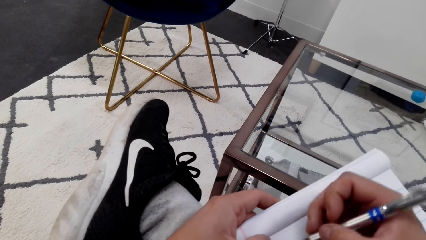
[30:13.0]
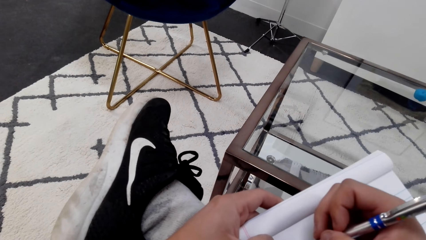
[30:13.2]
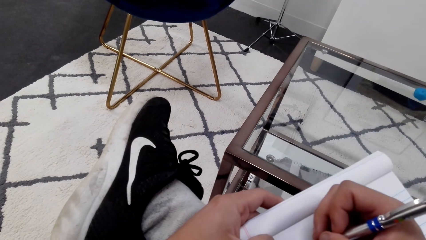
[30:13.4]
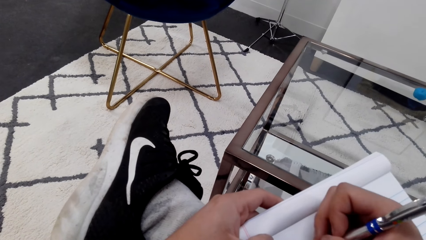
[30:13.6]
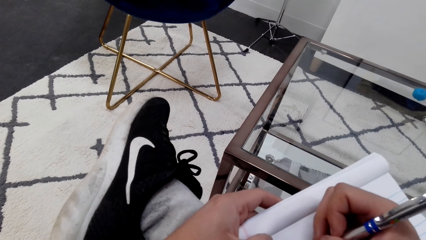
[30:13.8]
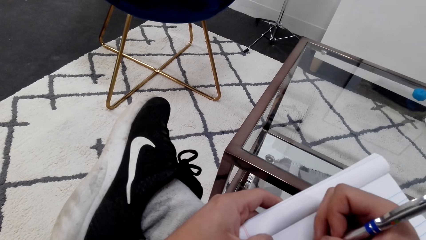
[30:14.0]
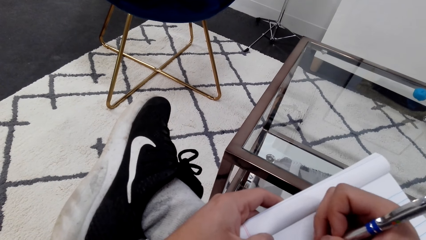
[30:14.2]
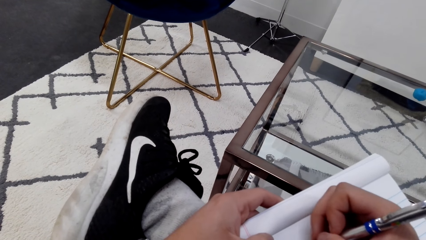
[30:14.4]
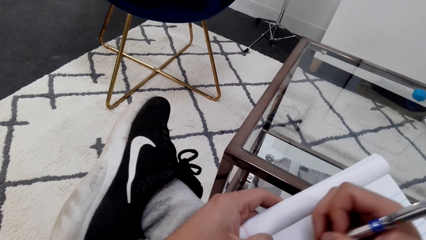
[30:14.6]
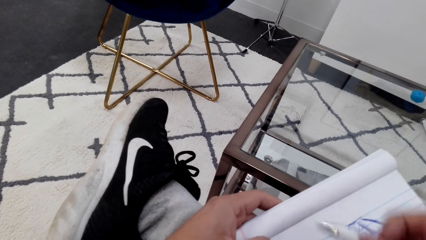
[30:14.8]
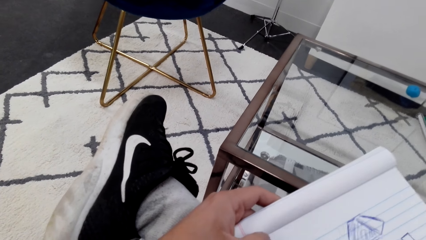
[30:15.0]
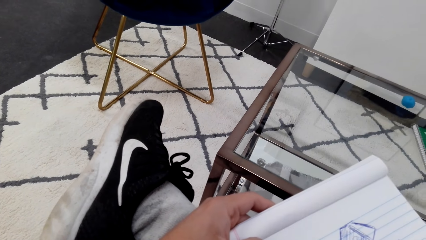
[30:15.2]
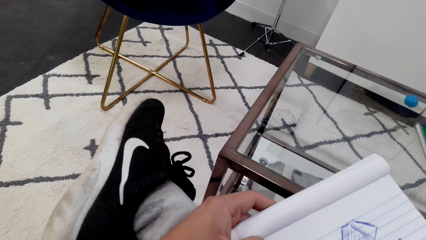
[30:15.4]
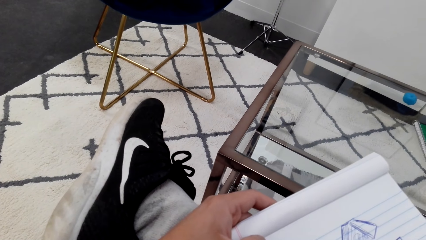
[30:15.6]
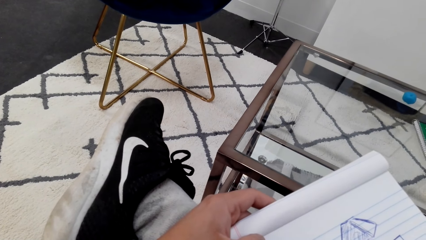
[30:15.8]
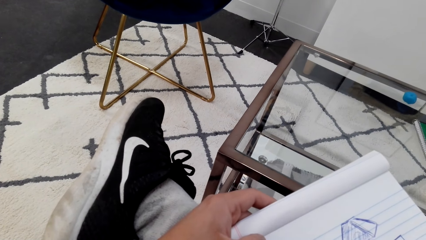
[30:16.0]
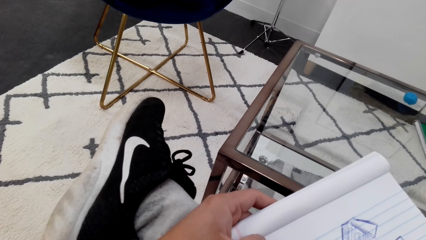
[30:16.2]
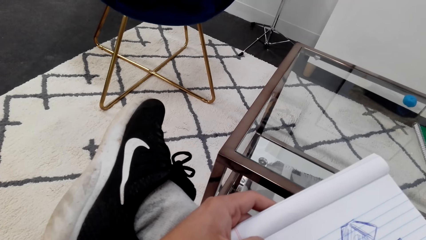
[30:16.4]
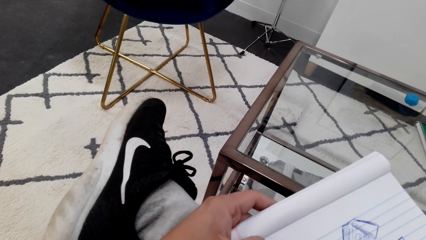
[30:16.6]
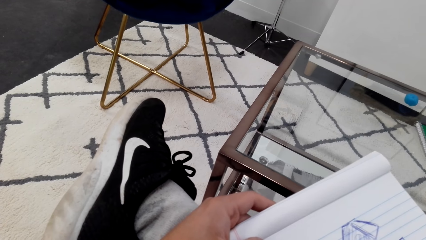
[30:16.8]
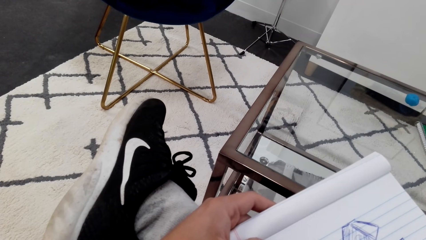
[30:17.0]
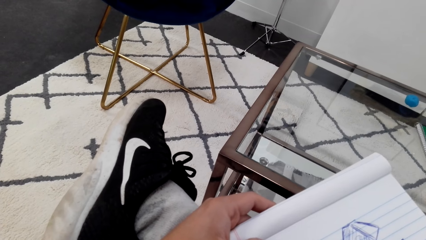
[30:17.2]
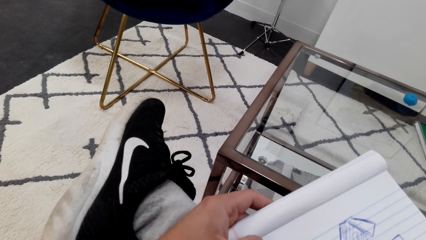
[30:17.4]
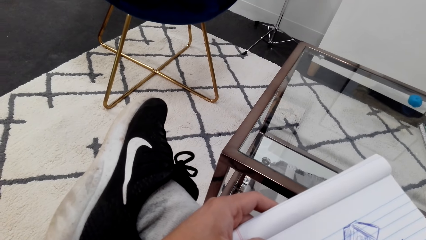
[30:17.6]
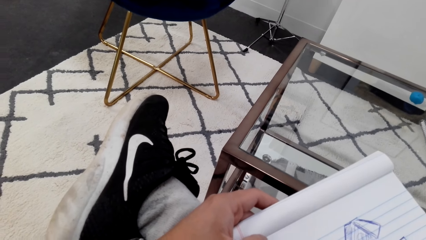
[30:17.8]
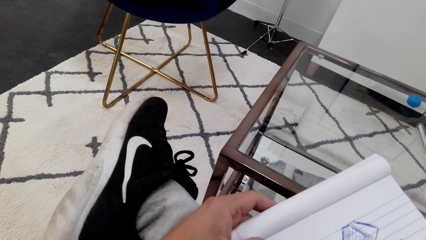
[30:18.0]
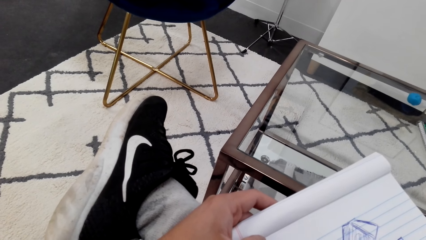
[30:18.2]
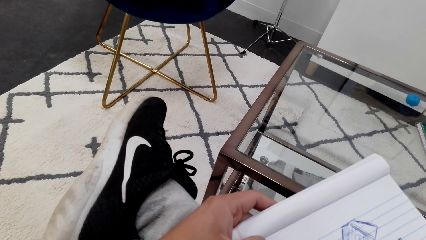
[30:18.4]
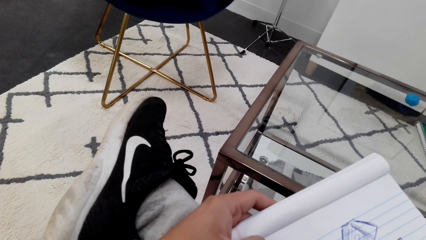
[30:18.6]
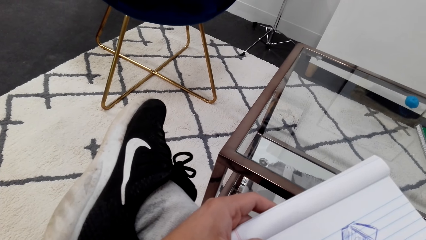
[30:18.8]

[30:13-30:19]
The camera wearer draws on a paper.

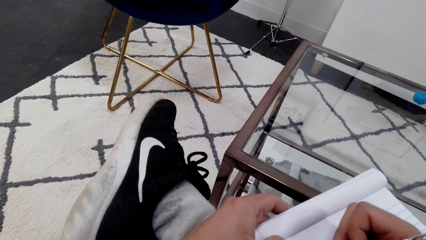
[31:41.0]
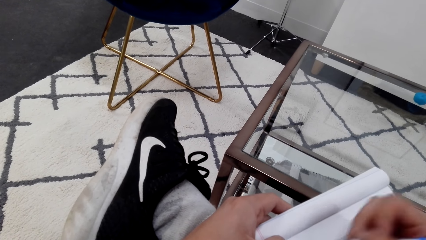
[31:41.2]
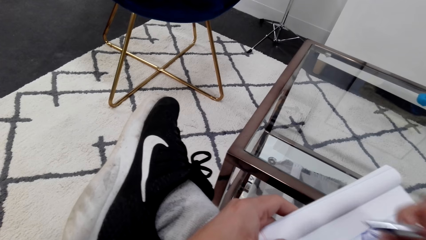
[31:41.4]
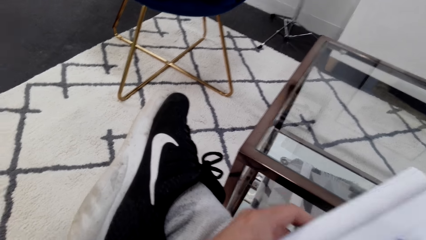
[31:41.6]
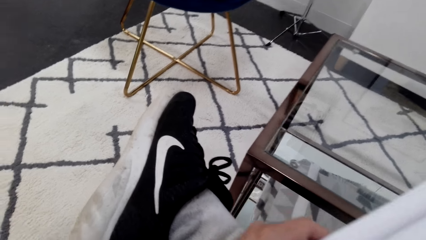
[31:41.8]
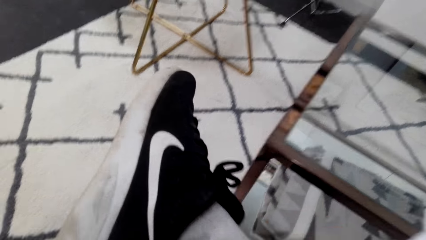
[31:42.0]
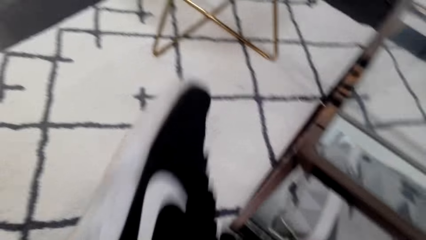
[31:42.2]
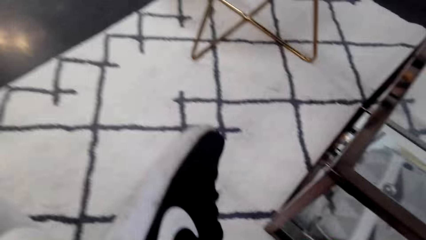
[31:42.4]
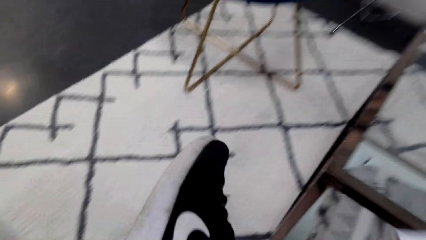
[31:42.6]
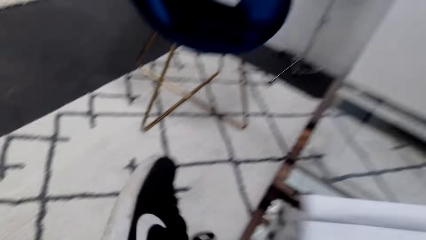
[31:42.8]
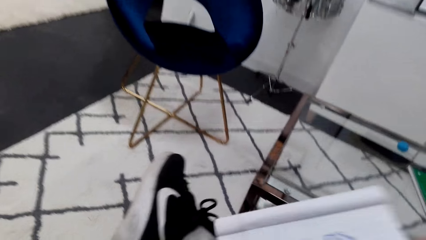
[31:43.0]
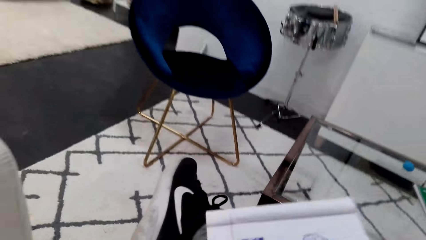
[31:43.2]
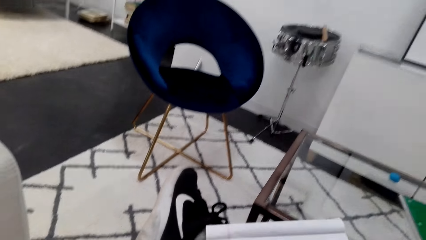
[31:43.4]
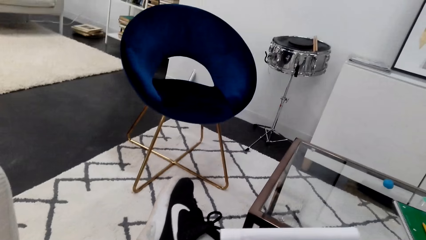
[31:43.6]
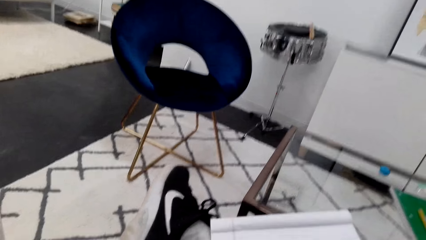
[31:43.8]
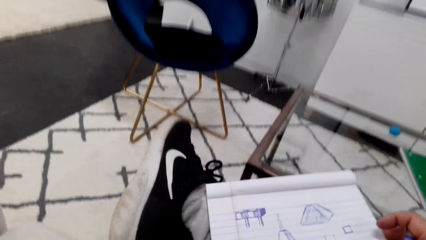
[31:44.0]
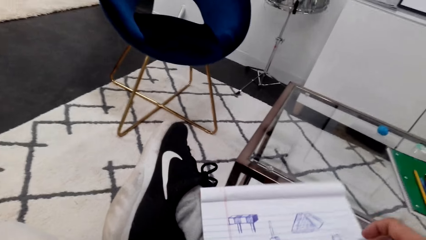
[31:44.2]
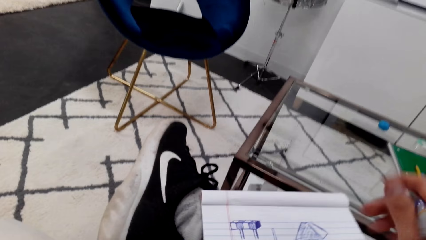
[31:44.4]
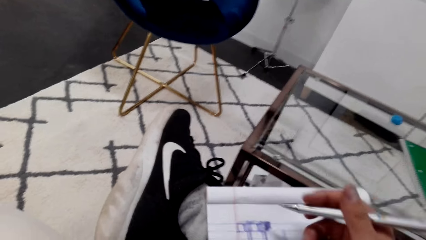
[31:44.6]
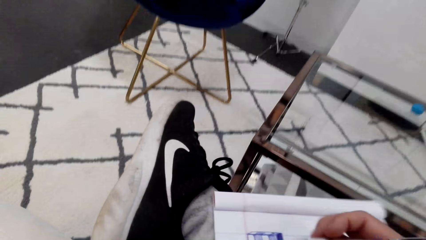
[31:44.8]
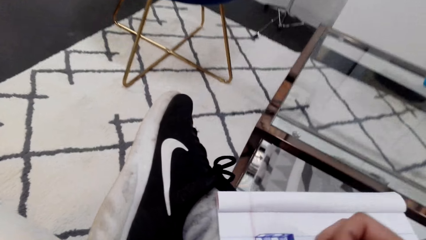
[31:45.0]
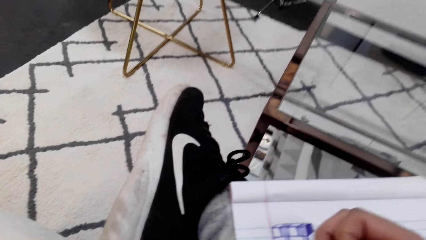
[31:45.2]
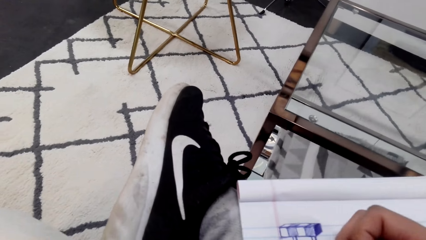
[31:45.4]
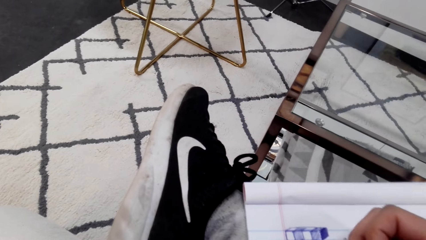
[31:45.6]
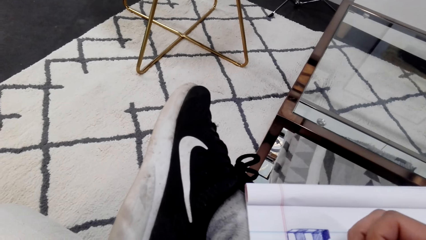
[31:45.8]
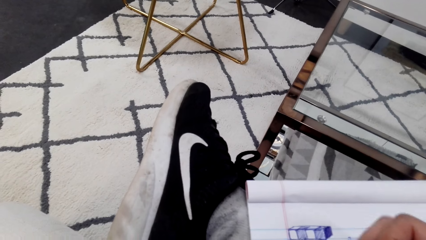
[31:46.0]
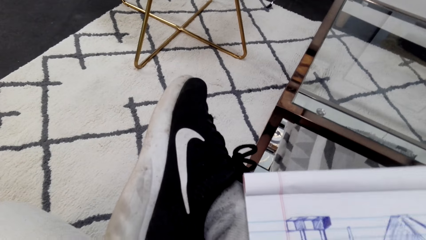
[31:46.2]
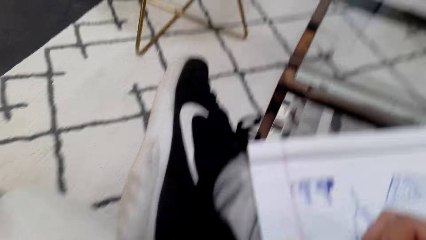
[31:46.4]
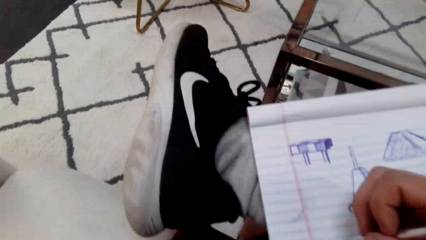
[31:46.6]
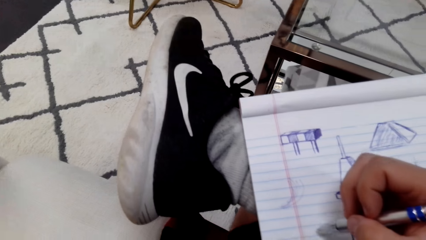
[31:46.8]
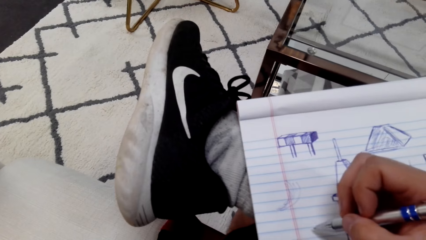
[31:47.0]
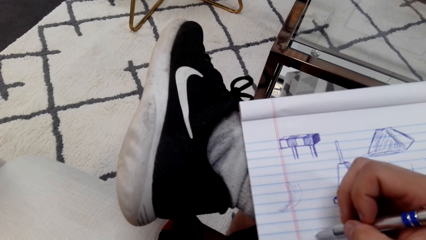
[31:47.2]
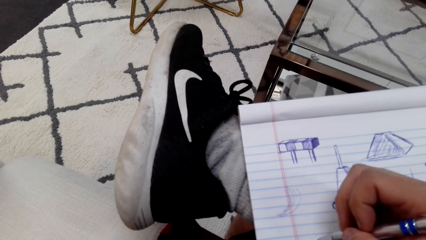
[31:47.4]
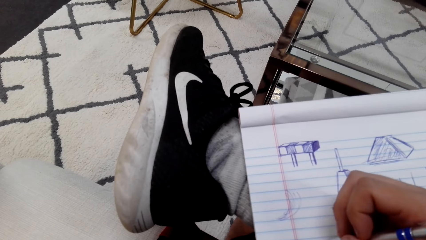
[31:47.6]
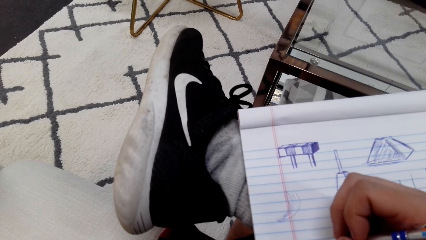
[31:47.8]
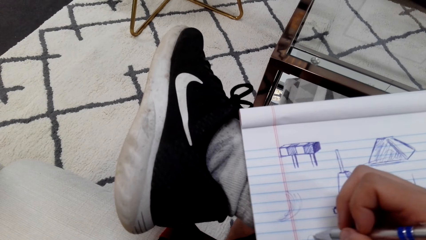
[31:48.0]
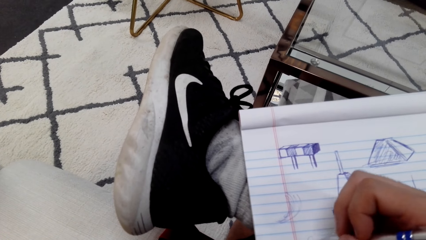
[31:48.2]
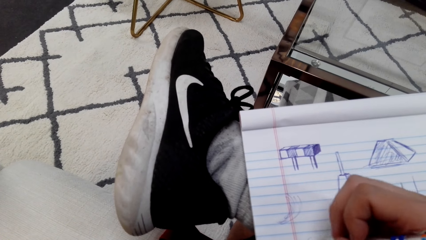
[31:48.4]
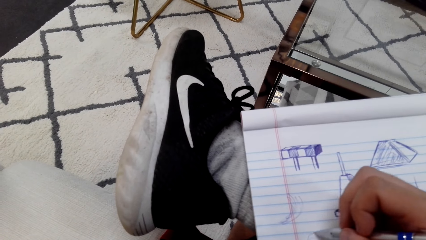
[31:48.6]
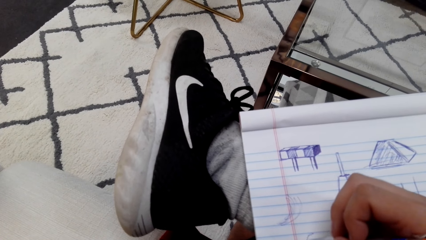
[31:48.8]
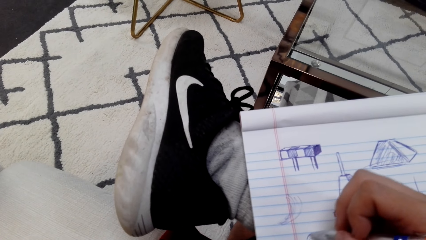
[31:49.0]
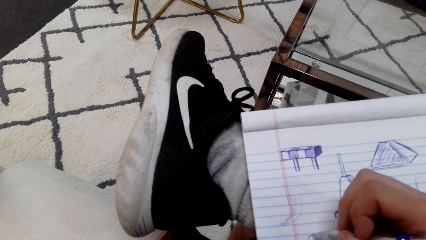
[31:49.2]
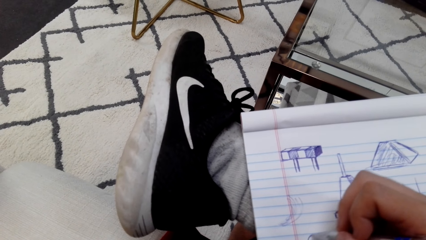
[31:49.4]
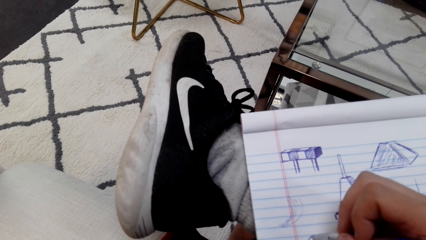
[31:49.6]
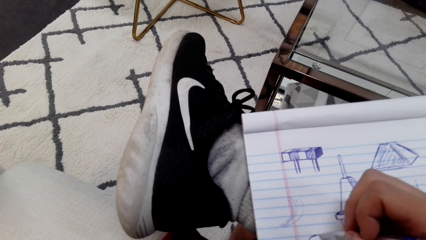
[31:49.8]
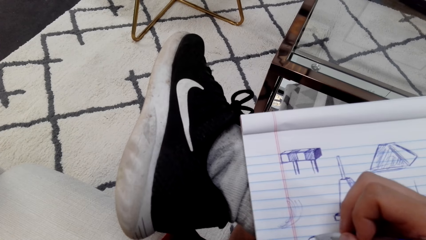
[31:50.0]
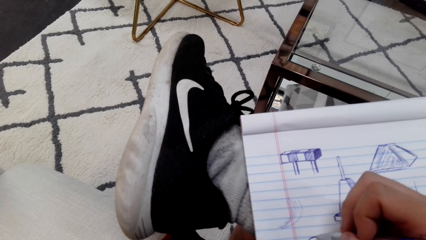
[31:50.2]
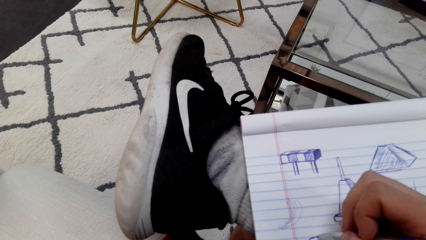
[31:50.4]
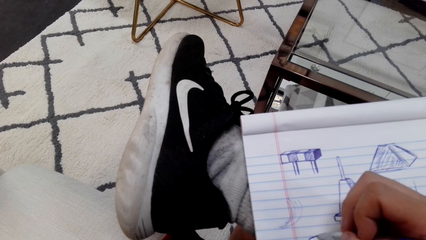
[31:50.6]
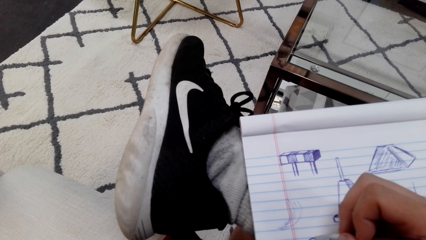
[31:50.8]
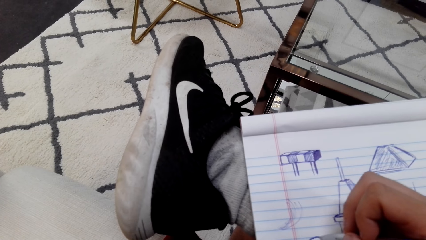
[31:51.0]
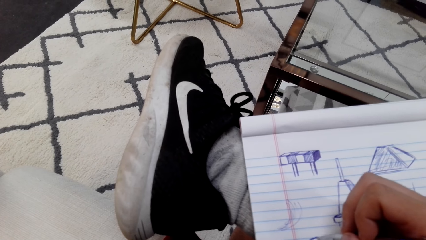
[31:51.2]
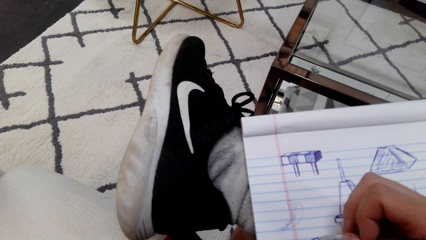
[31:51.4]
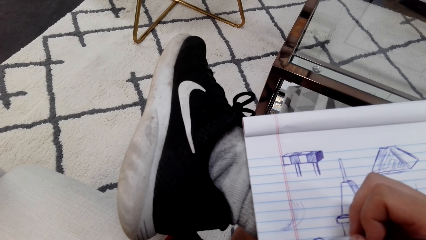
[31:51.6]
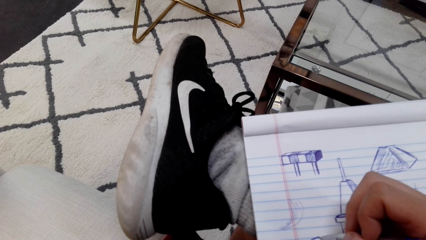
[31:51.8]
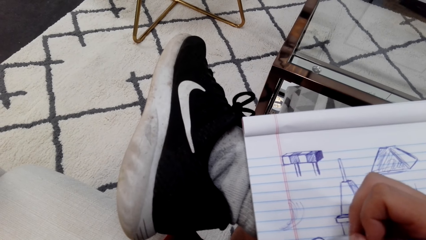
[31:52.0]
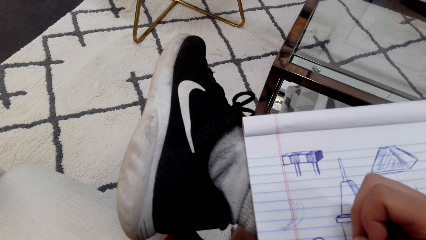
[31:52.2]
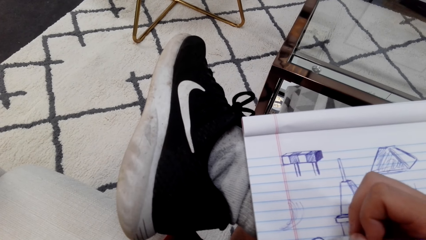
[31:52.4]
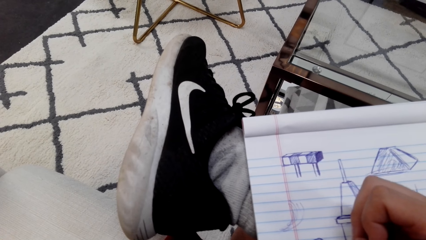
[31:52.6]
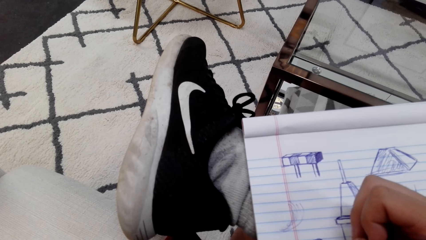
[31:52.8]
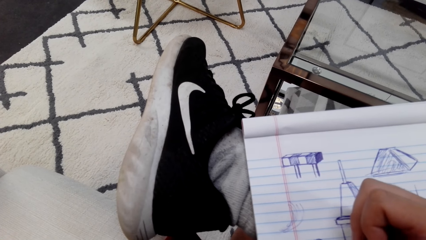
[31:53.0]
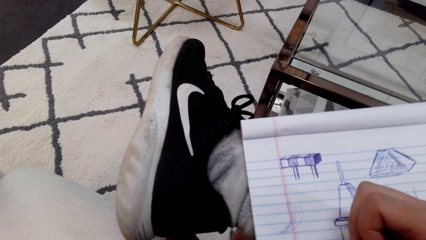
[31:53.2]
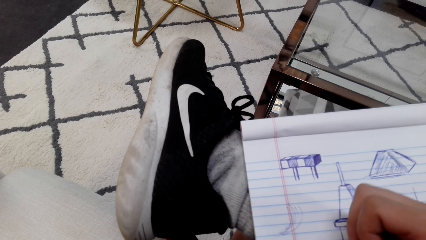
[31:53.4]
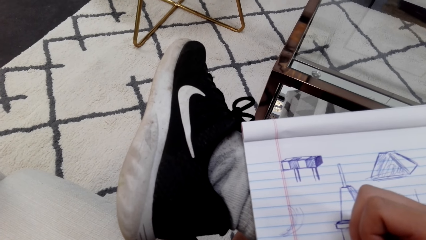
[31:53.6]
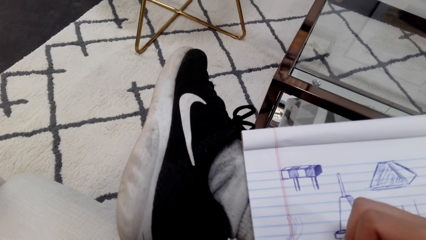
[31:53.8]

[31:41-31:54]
The camera wearer moves on the seat. They draw on a book with a pen.
